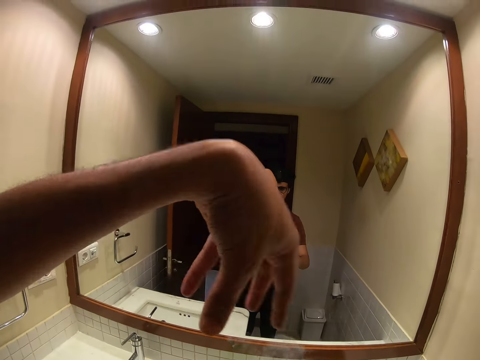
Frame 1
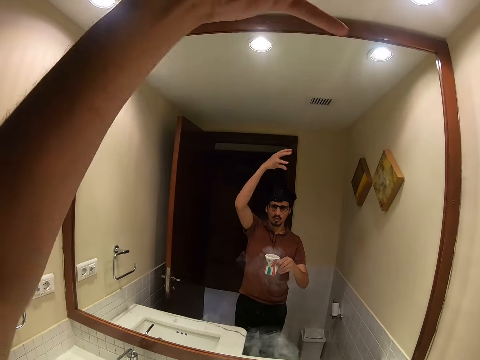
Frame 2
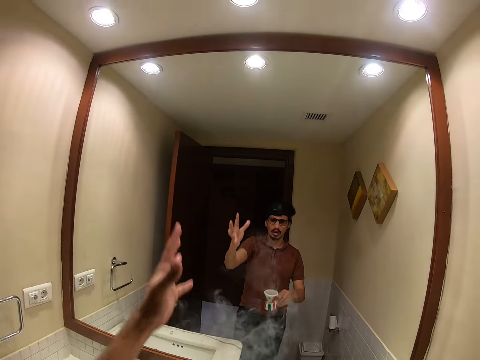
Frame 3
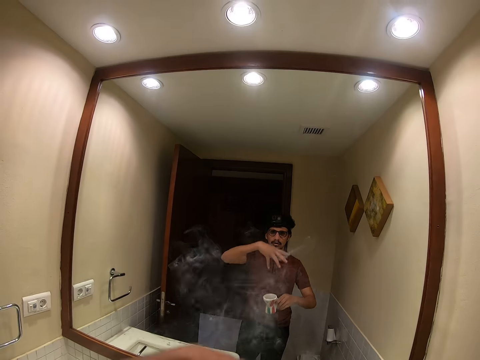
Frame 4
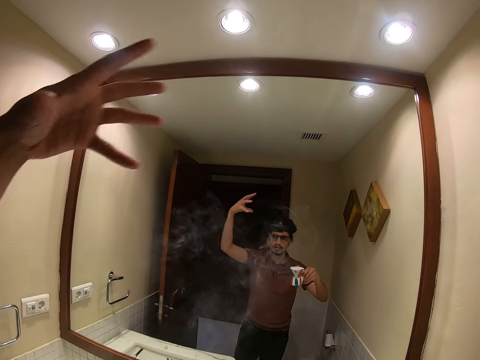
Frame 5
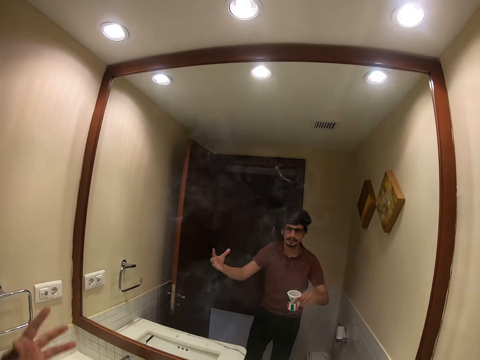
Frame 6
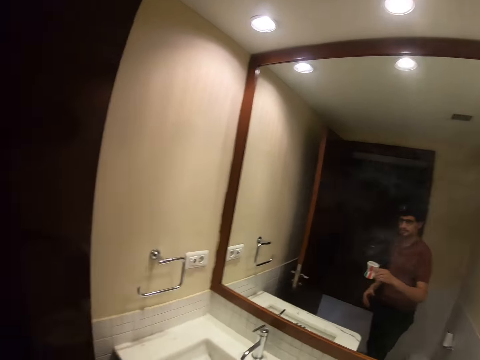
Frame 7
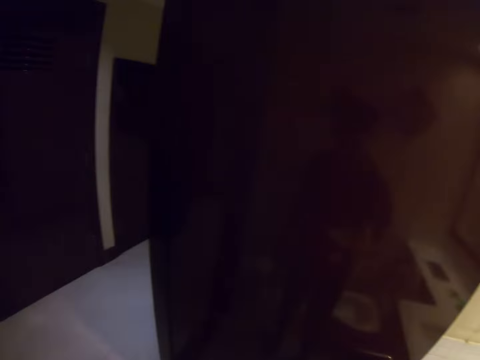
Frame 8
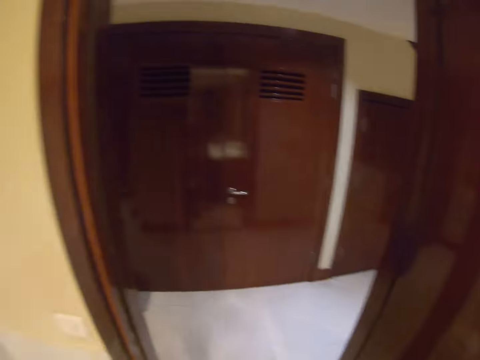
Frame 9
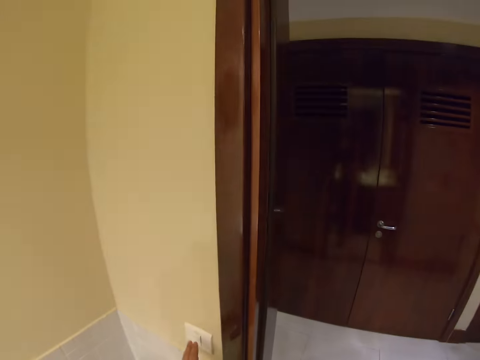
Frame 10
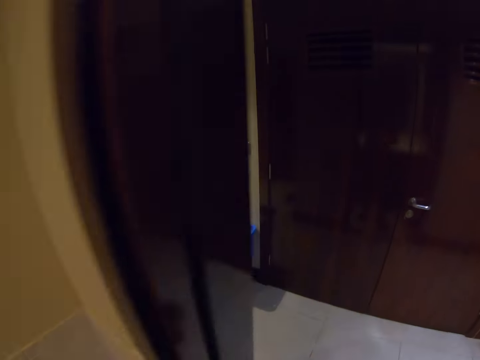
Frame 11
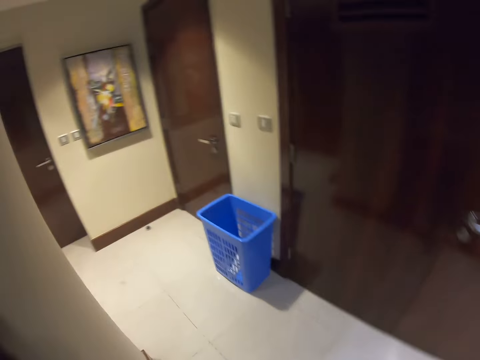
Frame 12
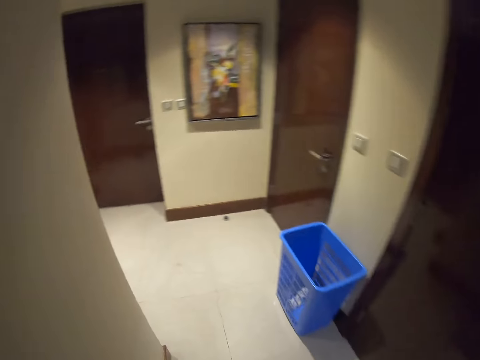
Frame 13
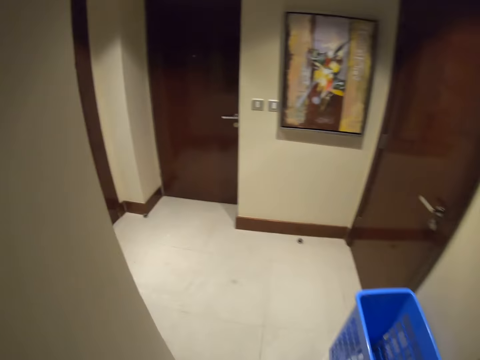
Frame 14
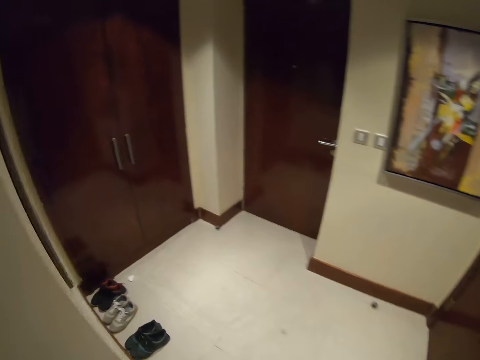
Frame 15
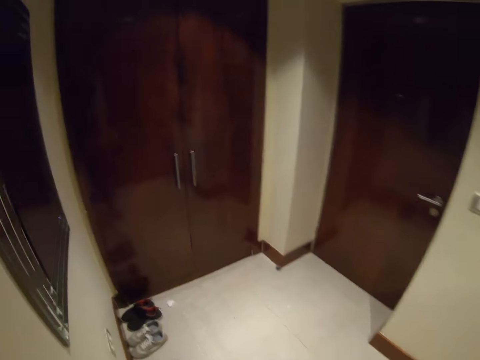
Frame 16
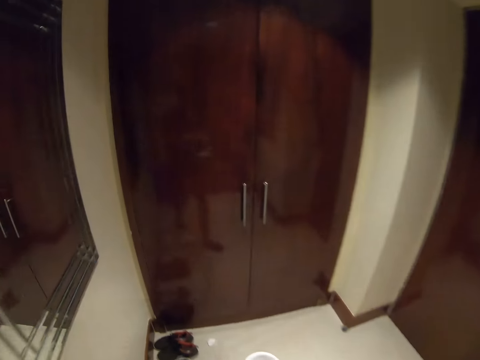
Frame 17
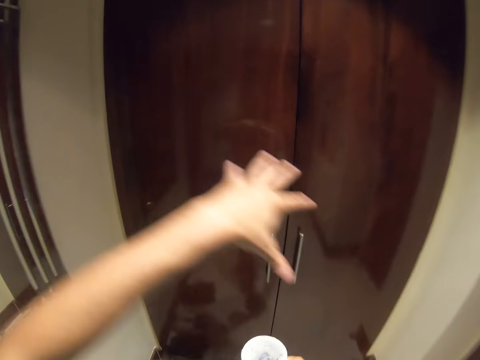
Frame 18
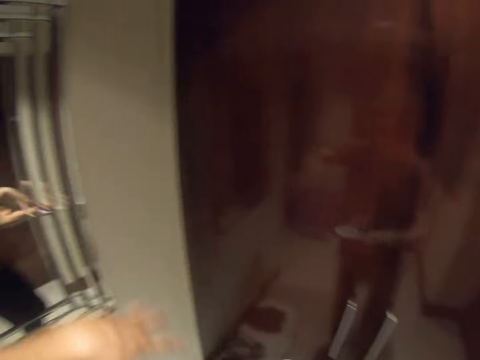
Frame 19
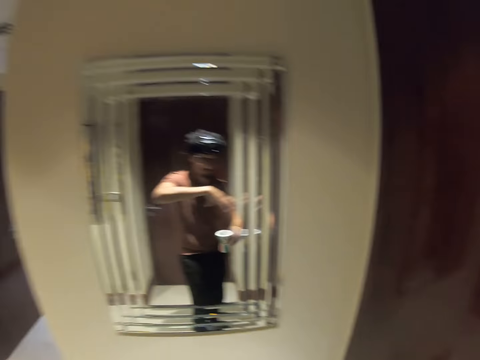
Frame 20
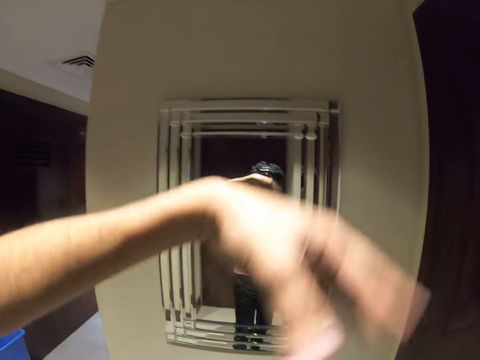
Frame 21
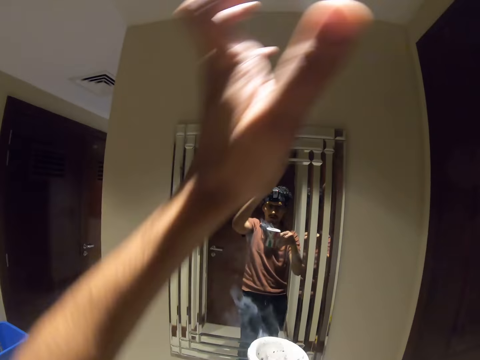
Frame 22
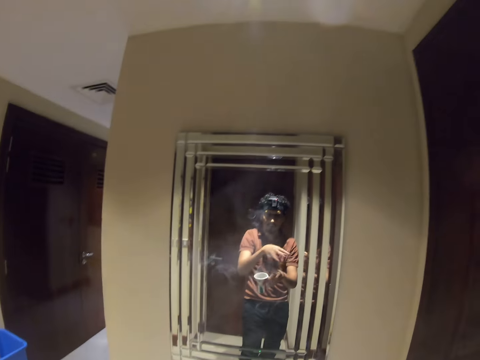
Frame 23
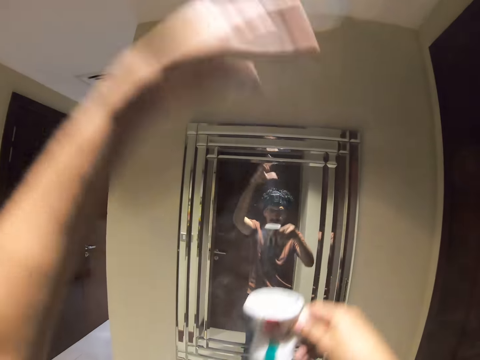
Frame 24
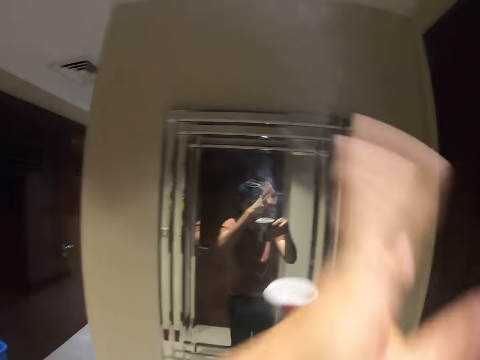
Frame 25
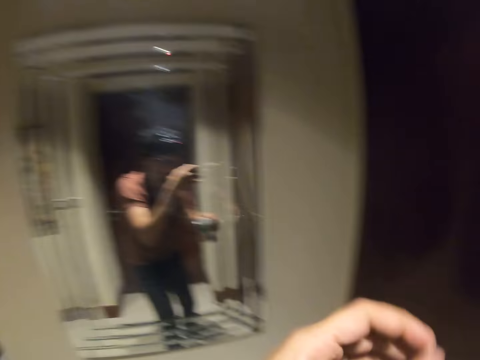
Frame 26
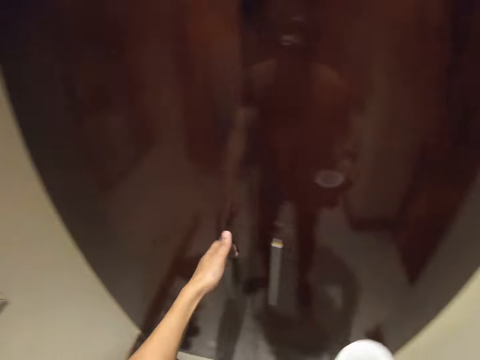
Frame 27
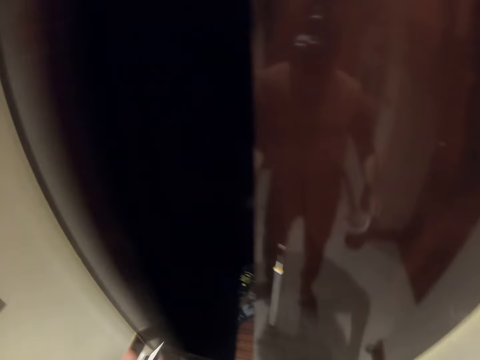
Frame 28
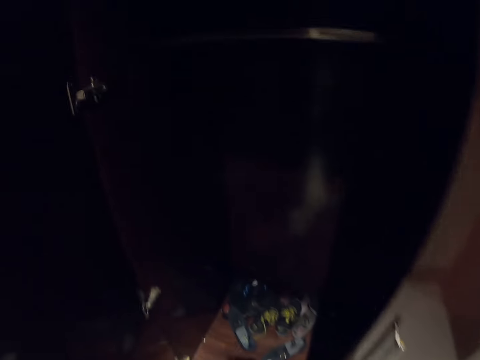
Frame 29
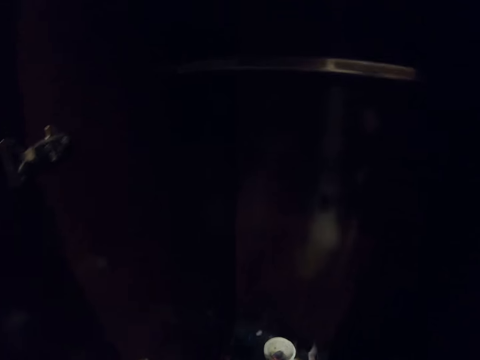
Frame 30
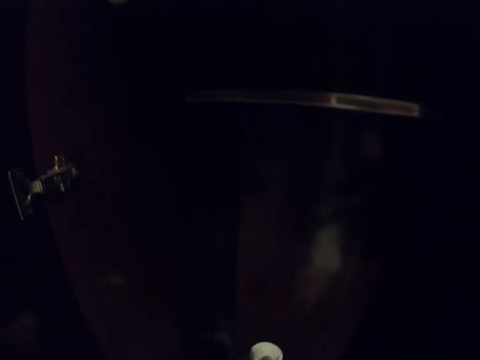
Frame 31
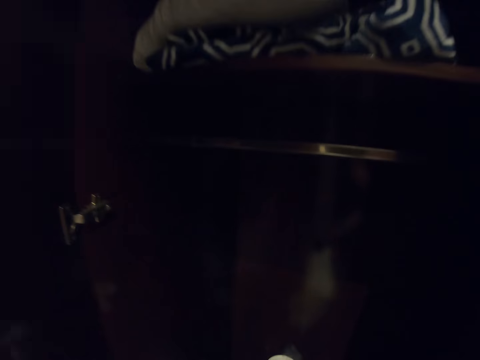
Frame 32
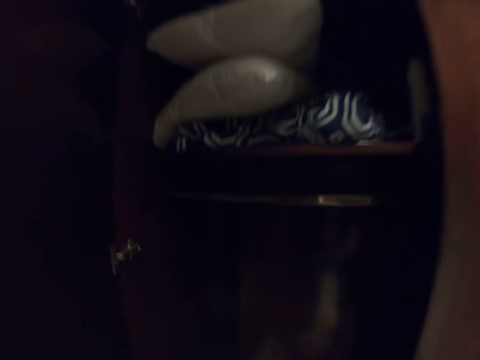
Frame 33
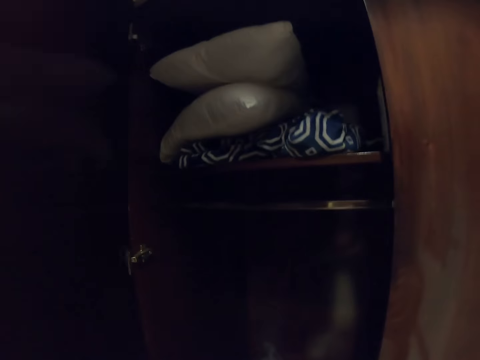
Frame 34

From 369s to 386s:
The camera wearer lifts up the hands. They turn off the lights. They walk in the room. They move a hand in the room. They open the wardrobe or door in the room.

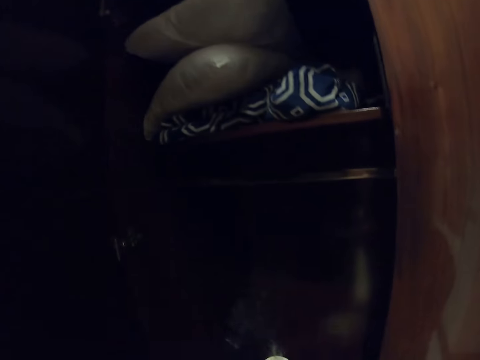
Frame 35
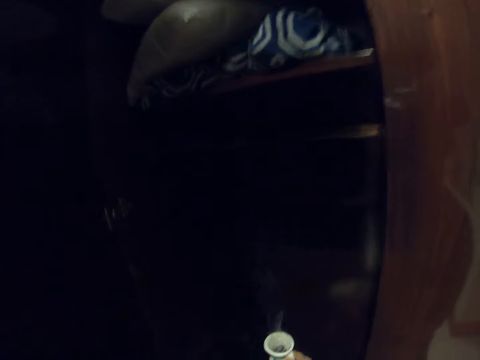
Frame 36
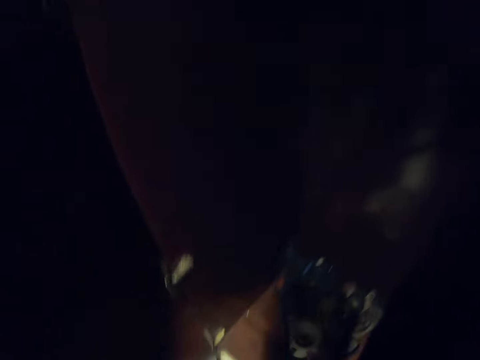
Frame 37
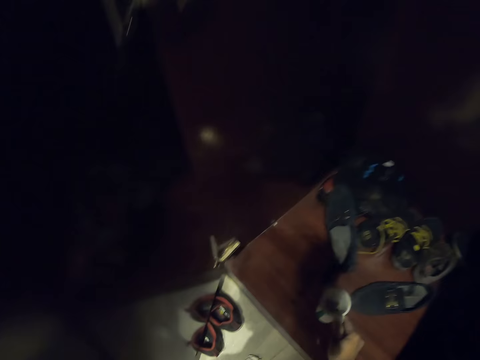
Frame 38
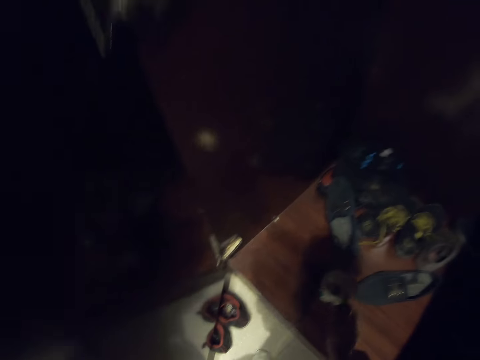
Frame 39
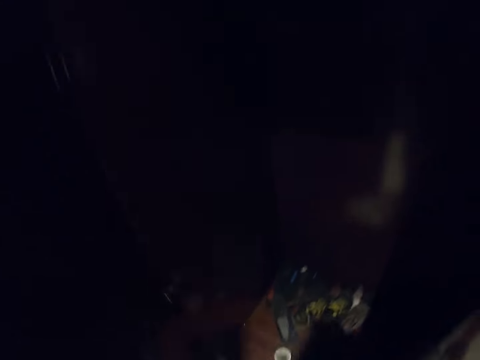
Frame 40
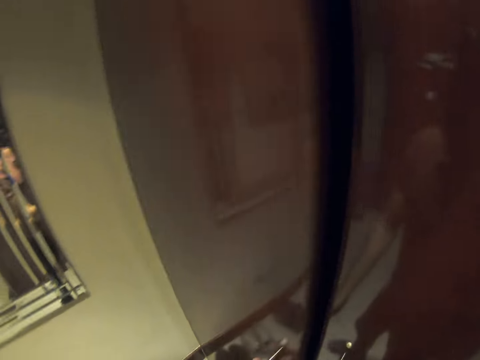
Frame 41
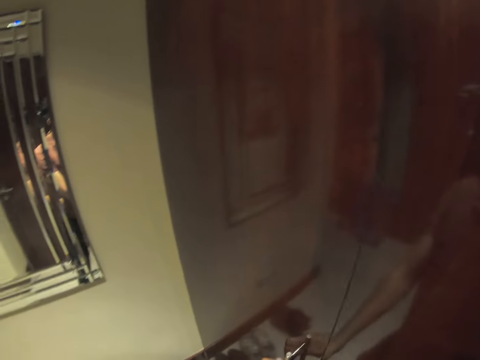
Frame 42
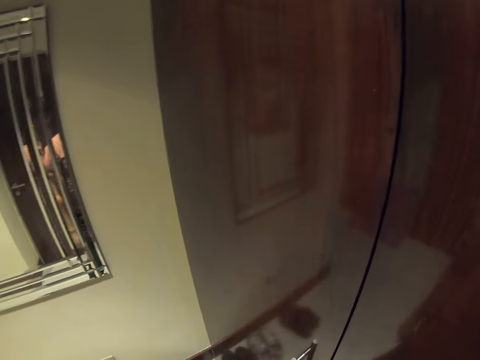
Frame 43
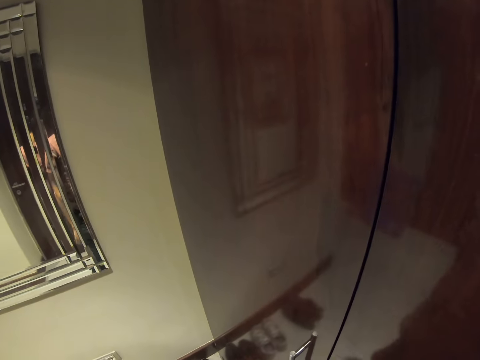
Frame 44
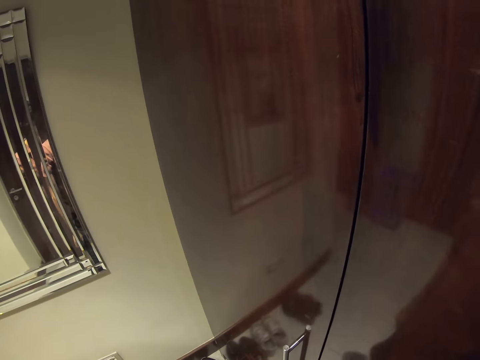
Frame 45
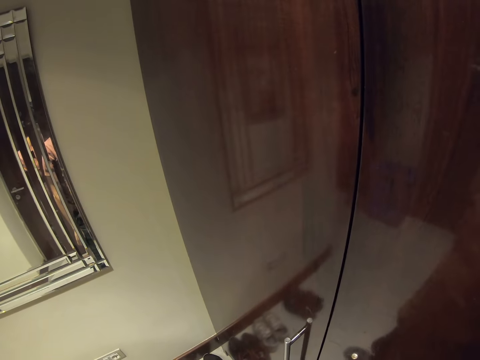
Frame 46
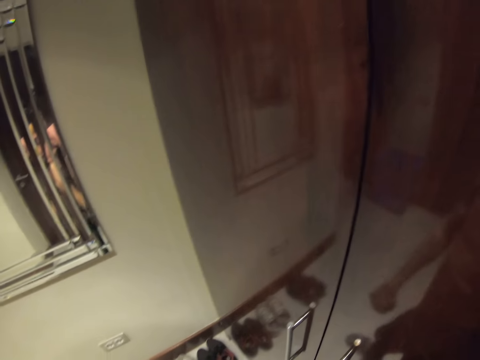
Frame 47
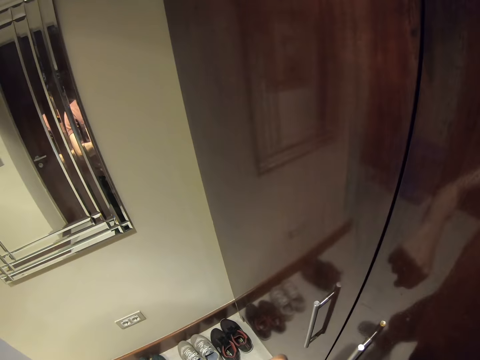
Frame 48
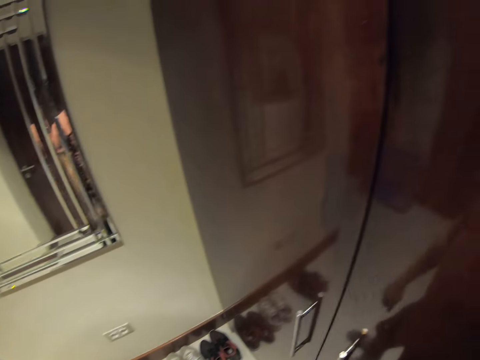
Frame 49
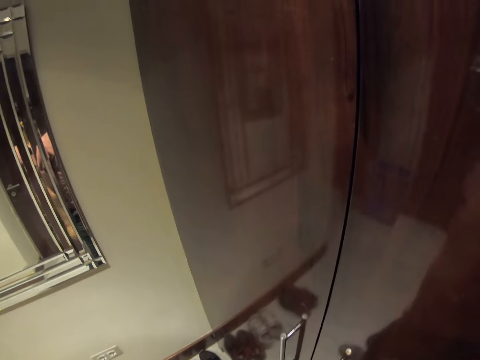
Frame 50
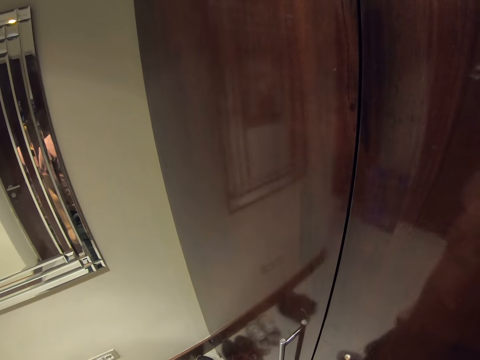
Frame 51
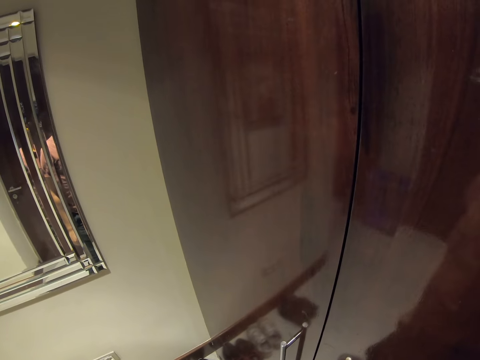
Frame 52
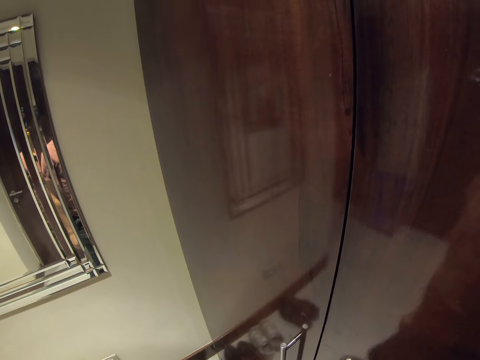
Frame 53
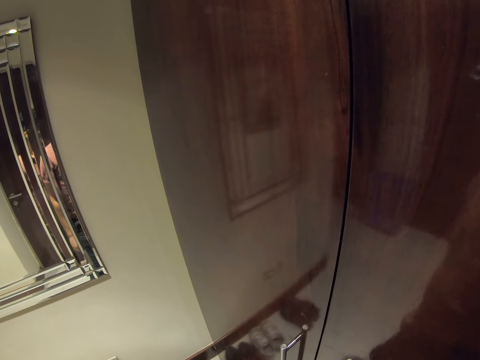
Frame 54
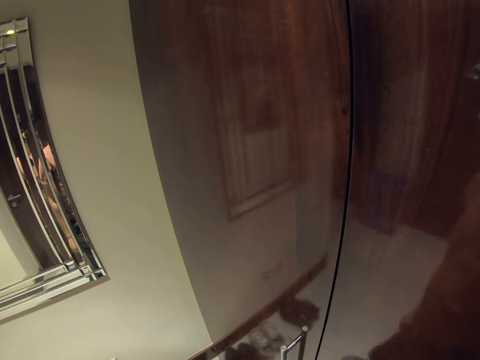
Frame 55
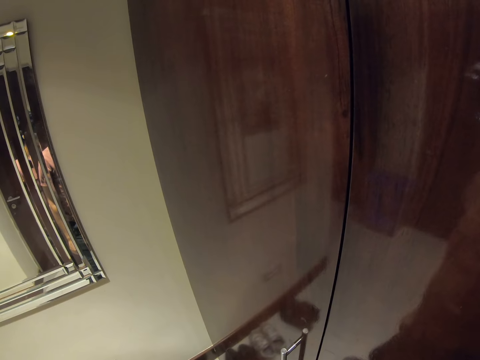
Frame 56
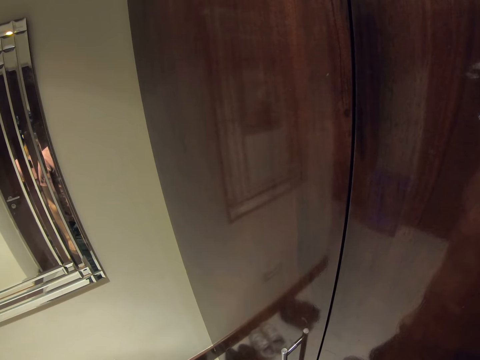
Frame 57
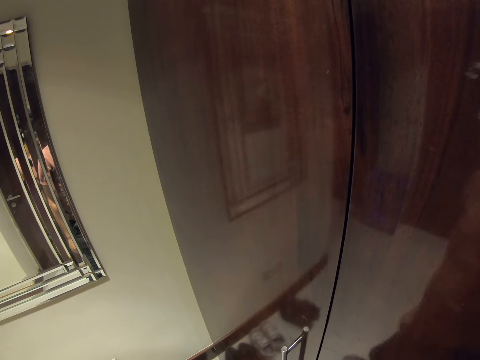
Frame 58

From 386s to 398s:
The camera wearer puts the cup in the wardrobe. They close the wardrobe. They stare at the wristwatch. They stare outside.
